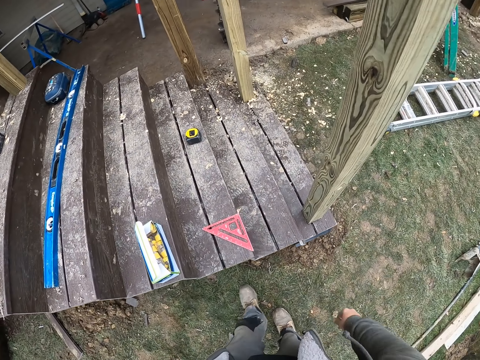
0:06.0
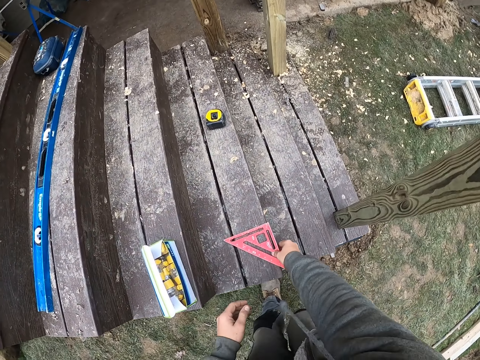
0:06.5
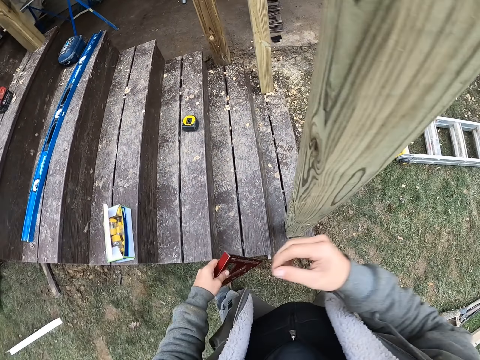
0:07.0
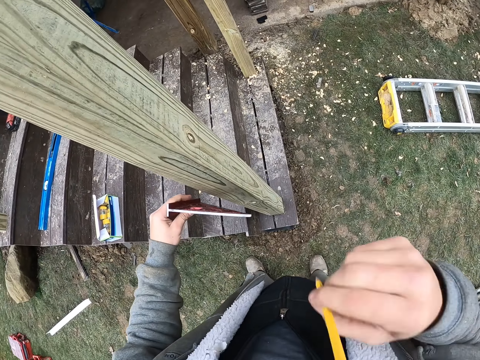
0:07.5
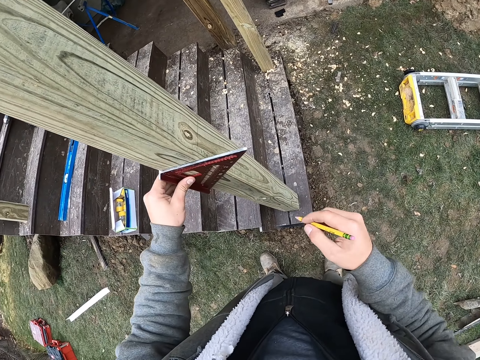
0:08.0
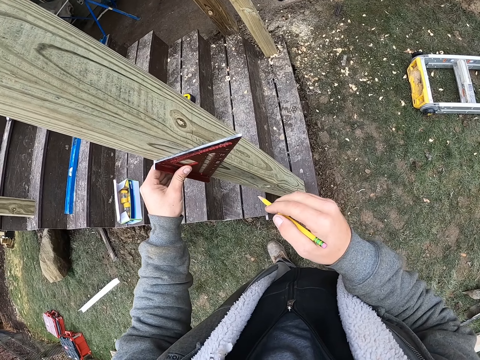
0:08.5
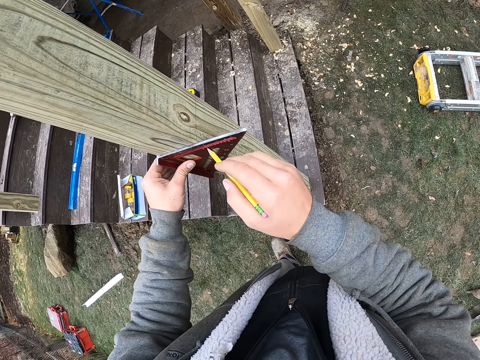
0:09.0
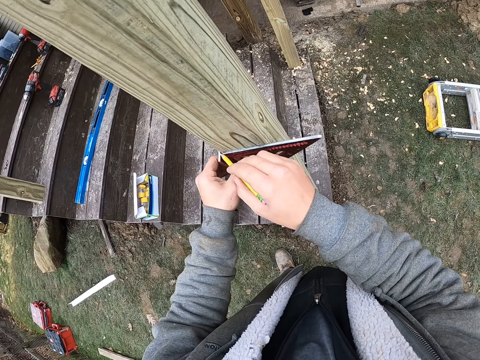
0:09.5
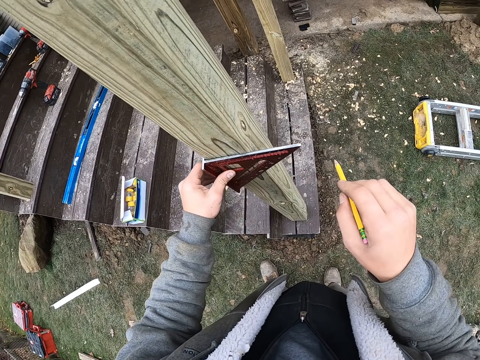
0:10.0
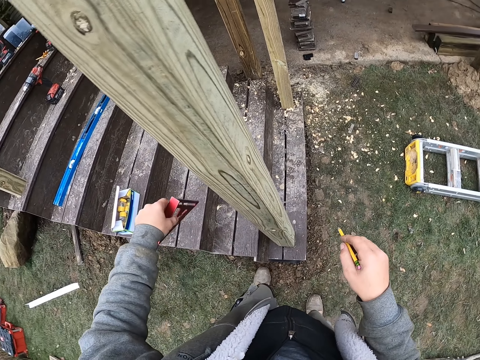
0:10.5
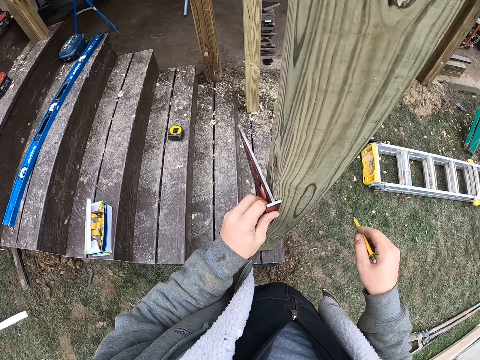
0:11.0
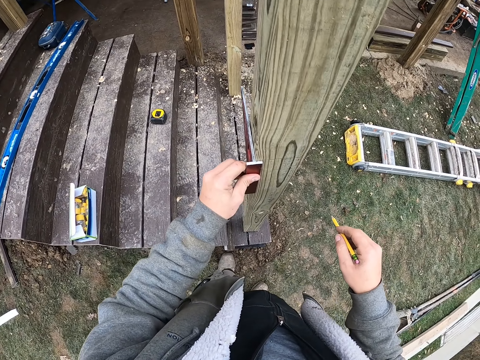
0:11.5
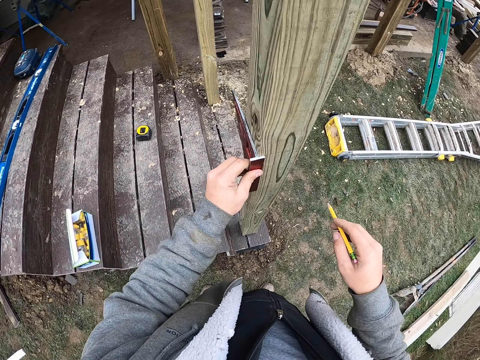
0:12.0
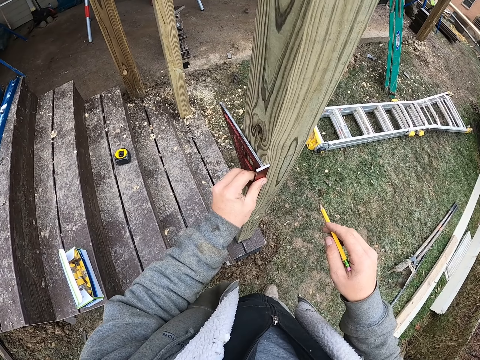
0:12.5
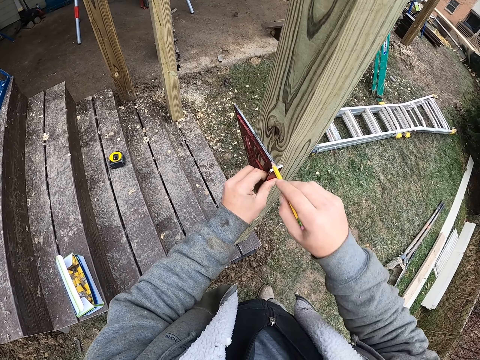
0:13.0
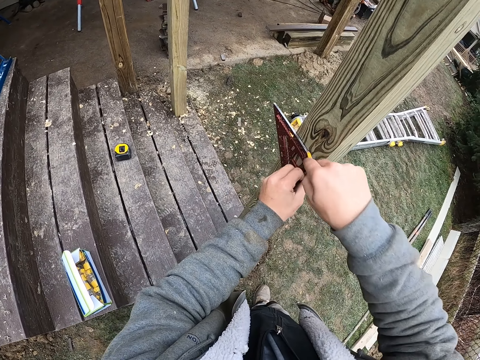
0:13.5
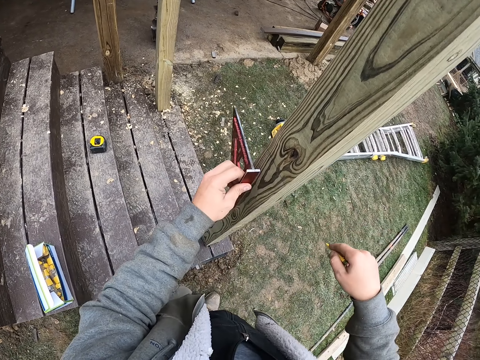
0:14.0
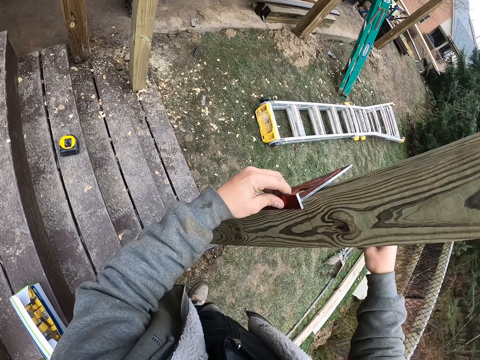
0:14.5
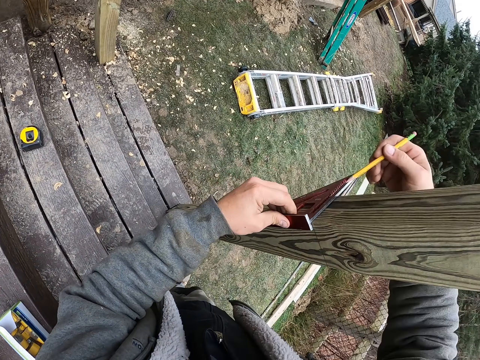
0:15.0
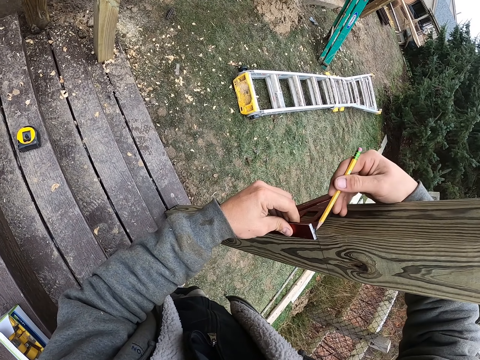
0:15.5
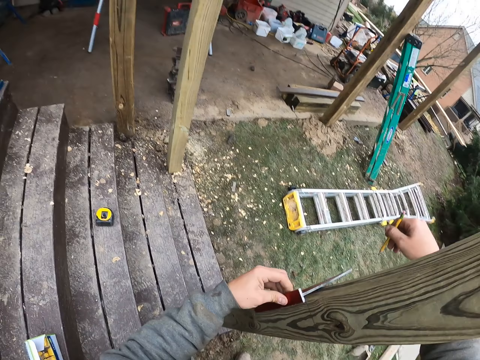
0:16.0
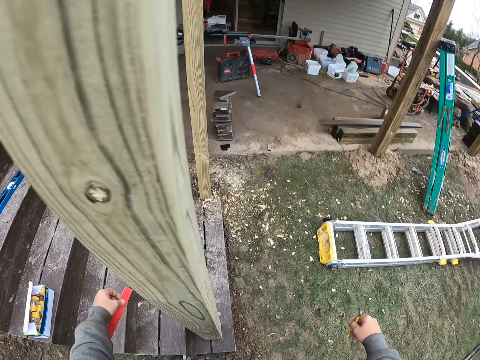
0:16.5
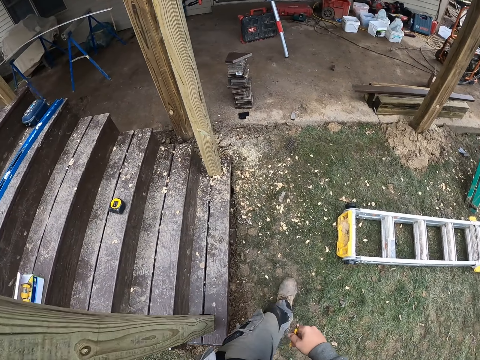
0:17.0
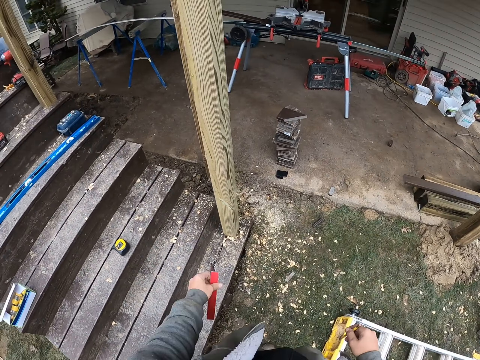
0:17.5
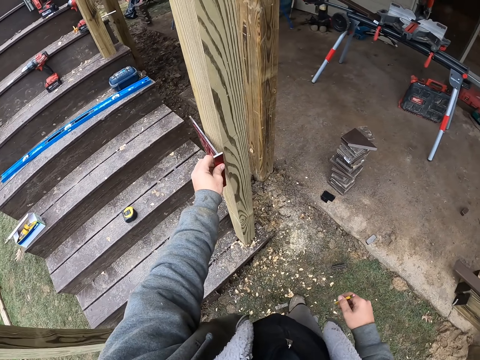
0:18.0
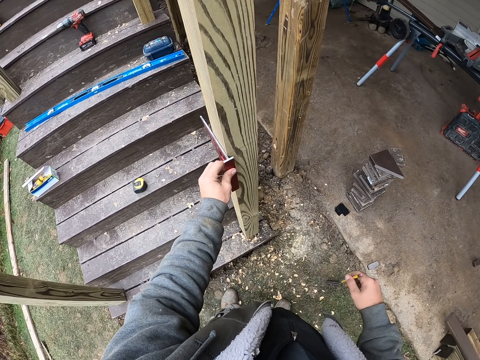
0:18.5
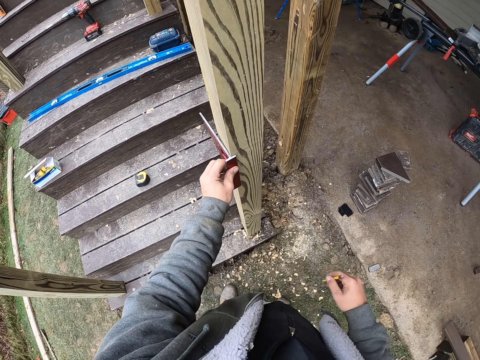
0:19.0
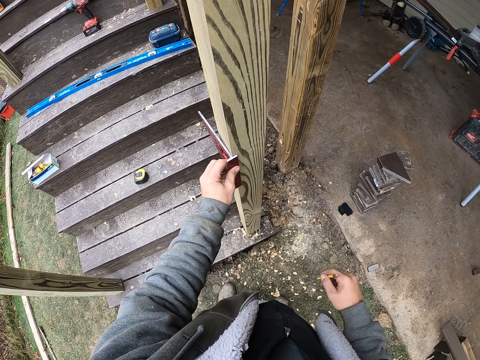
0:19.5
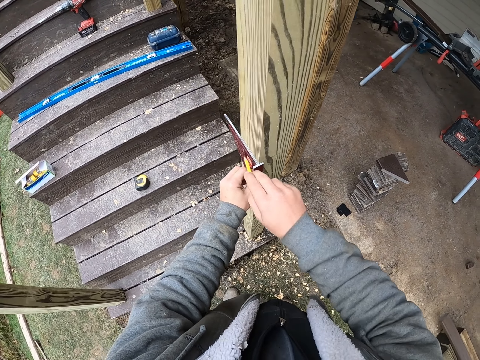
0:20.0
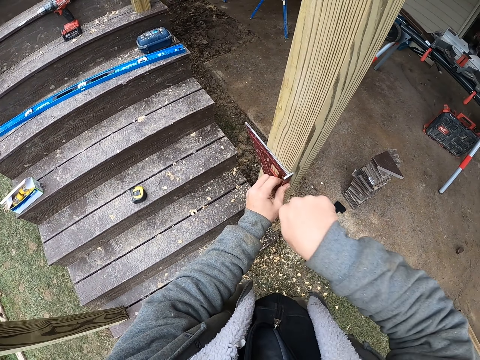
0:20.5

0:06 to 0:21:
The camera wearer picks up a speed square ruler. They mark a point on the wood using the ruler and pencil. They draw a line on the timber wood. They mark a point on the wood using the ruler and pencil repeatedly. They walk. They mark a point on the wood using the ruler and pencil.

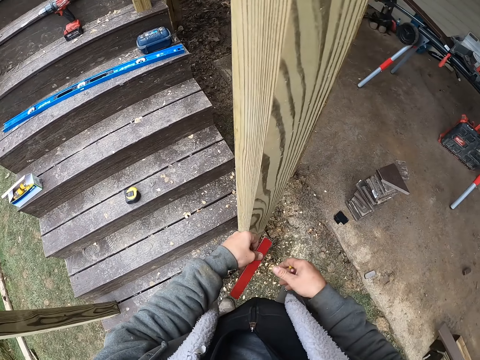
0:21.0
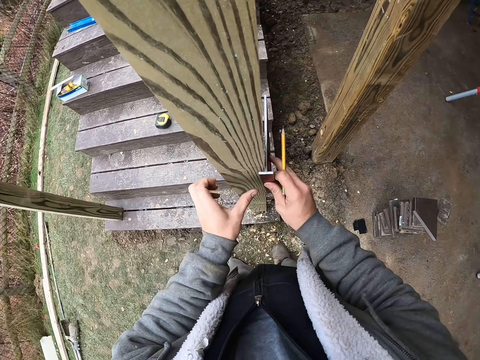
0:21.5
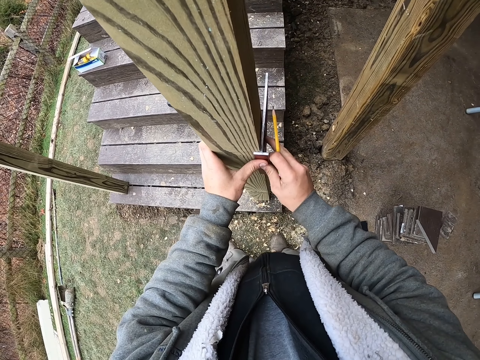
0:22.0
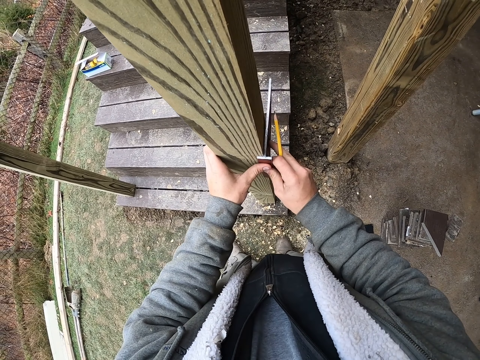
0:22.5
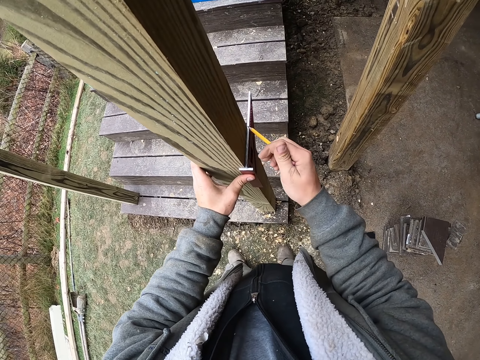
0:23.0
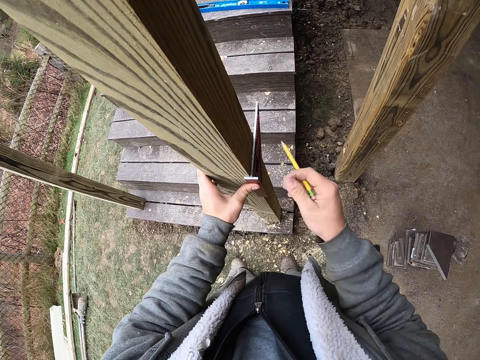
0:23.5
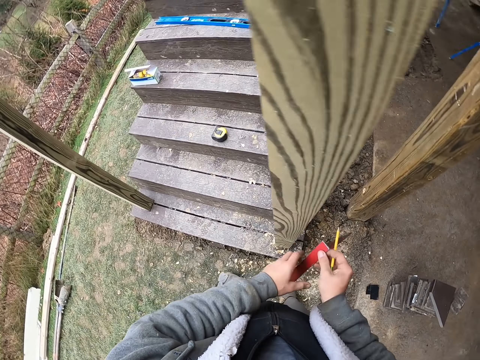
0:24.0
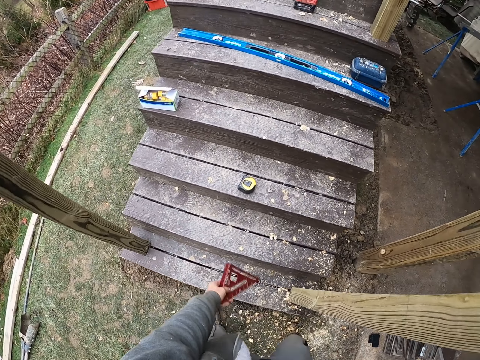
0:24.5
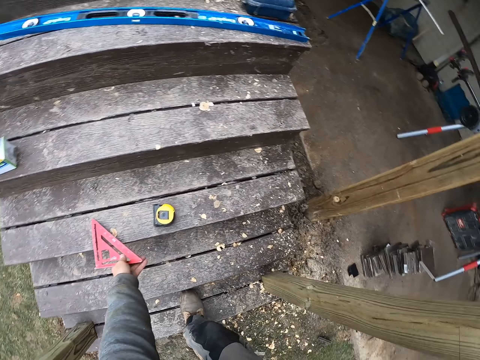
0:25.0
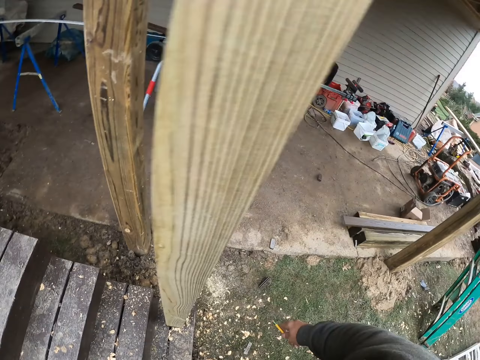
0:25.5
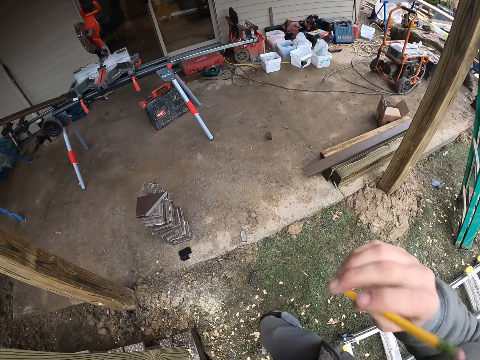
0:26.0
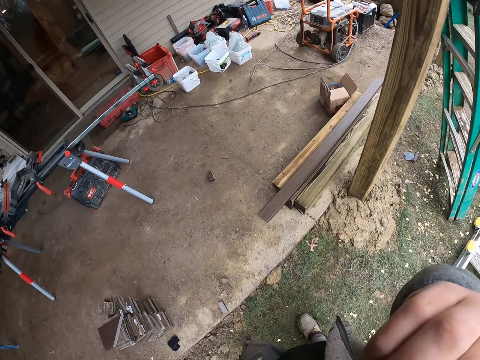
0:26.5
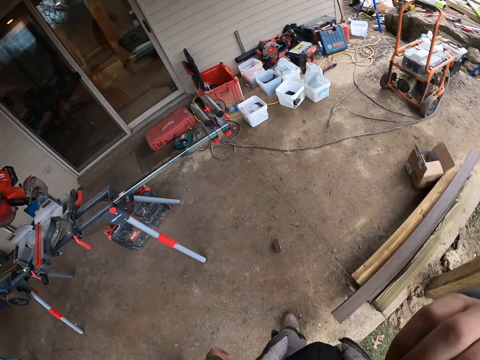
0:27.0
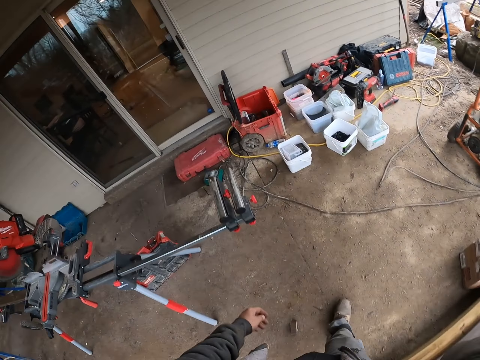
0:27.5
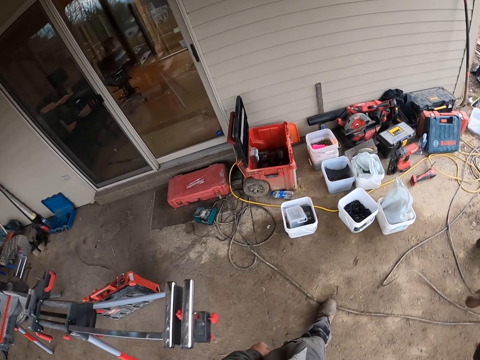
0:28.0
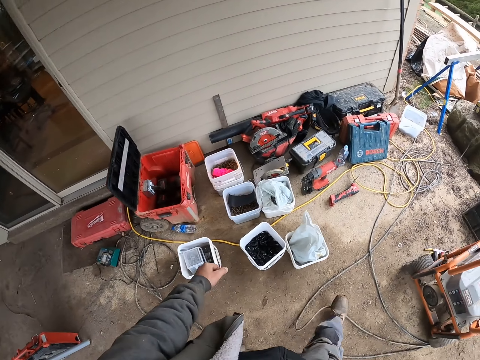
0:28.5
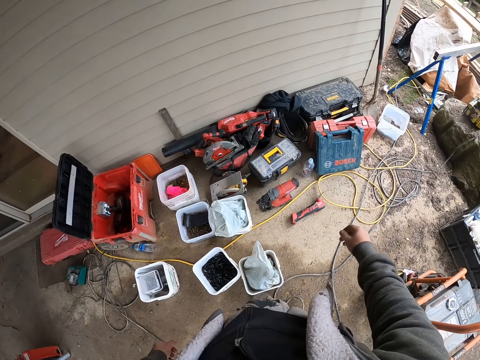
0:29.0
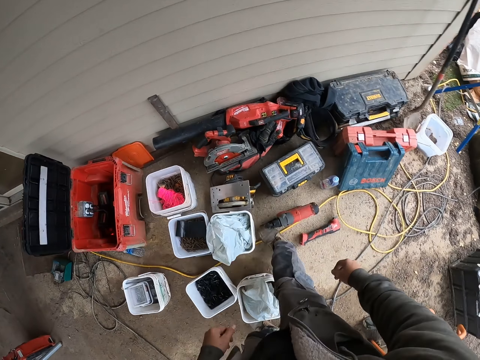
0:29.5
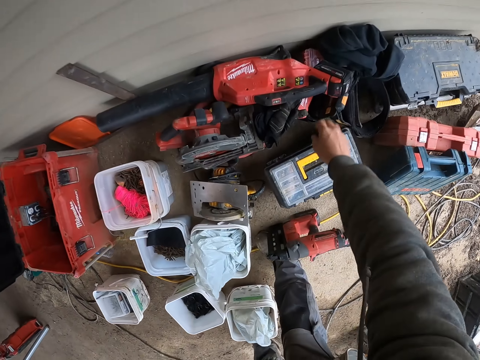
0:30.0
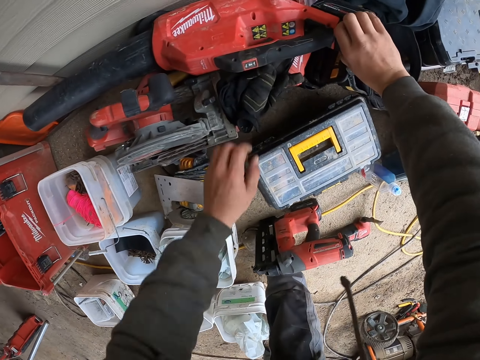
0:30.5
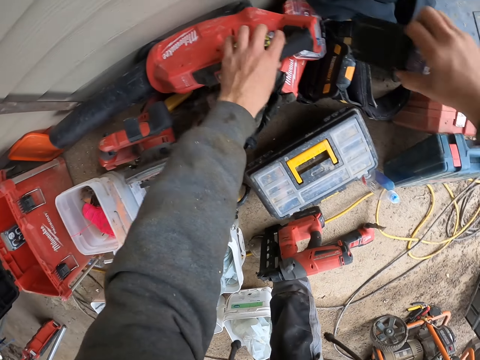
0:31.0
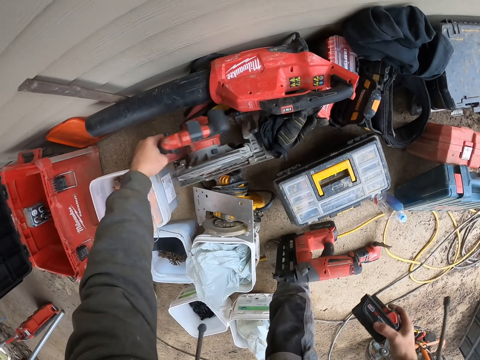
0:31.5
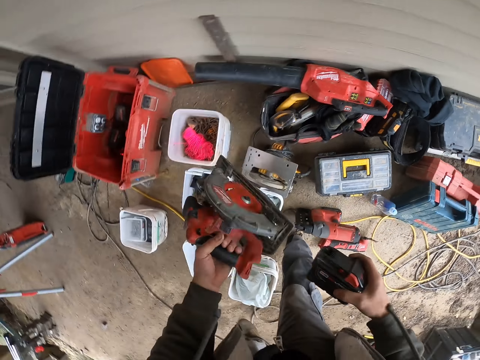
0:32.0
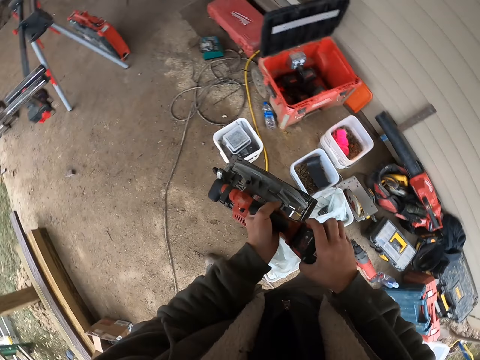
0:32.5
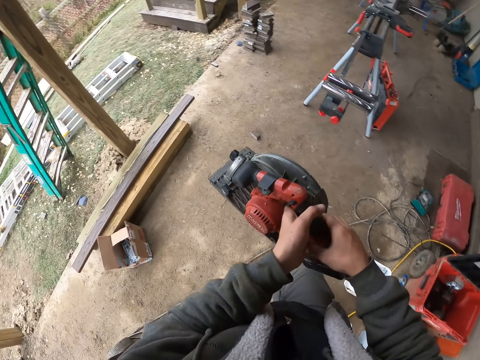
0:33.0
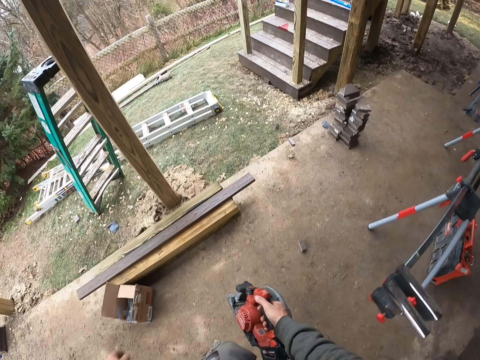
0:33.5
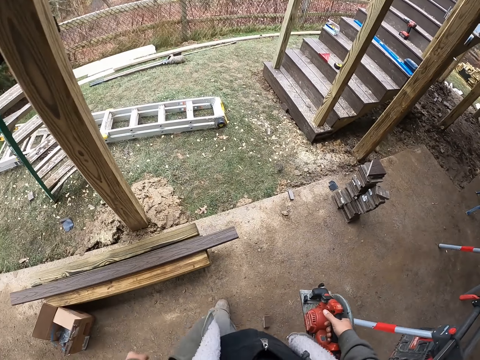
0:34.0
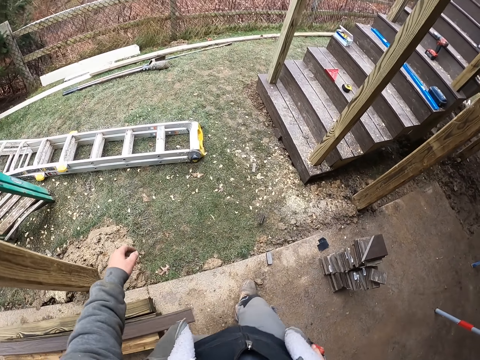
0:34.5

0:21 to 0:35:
The camera wearer marks a point on the wood using the ruler and pencil. They put the ruler on the stairs. They walk. They pick up a motor. They pick up a circular saw or wood cutter. They insert the motor on the circular saw. They walk.
